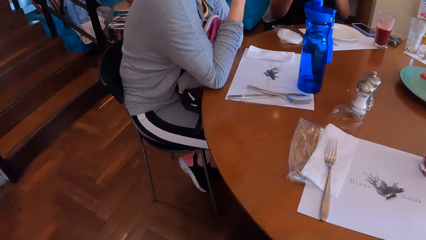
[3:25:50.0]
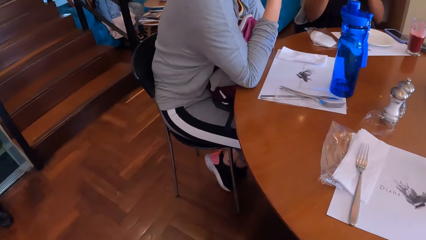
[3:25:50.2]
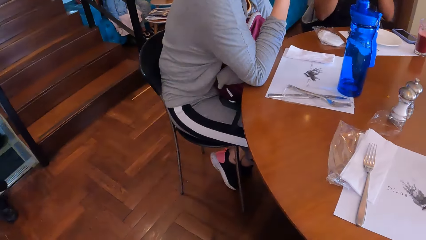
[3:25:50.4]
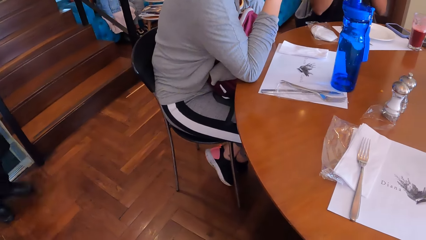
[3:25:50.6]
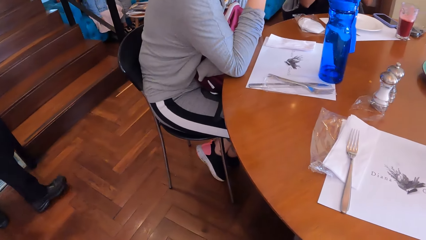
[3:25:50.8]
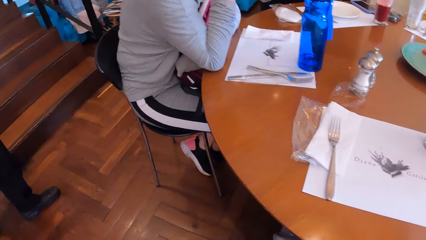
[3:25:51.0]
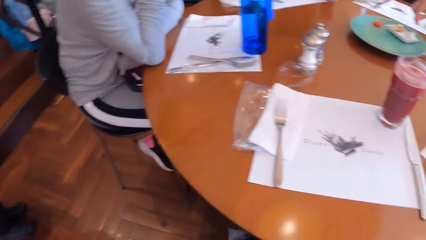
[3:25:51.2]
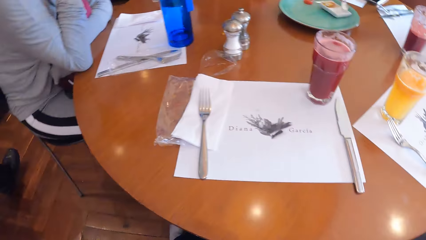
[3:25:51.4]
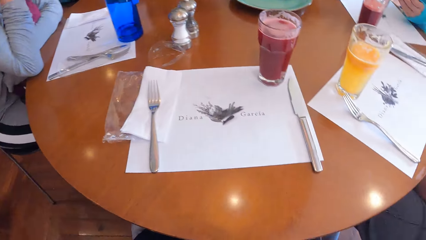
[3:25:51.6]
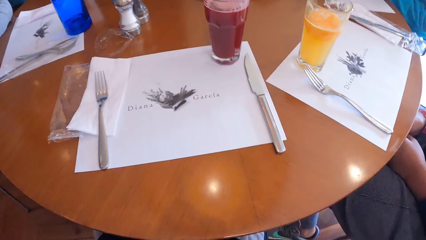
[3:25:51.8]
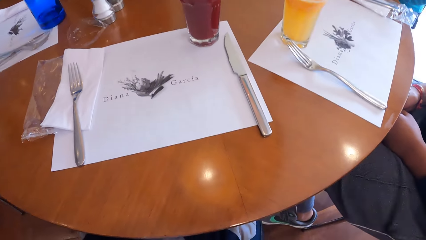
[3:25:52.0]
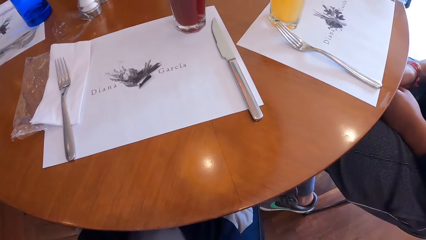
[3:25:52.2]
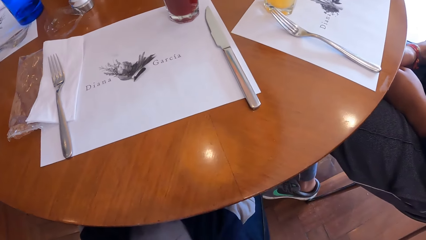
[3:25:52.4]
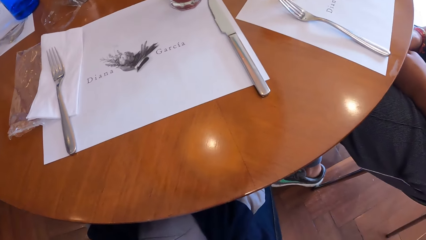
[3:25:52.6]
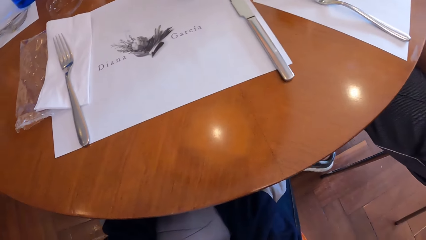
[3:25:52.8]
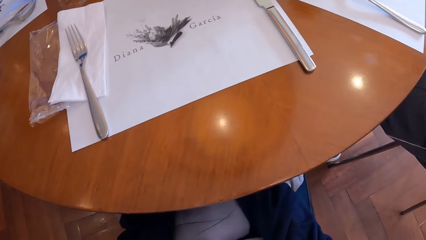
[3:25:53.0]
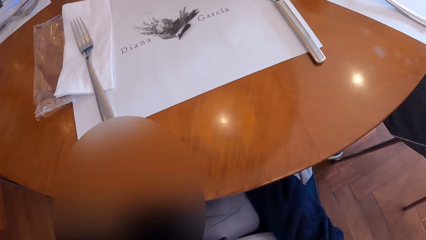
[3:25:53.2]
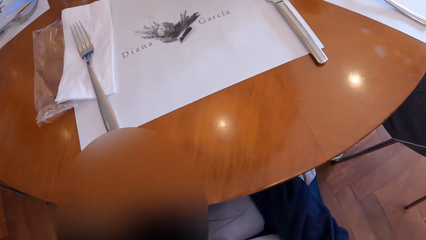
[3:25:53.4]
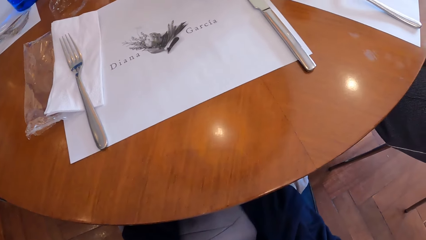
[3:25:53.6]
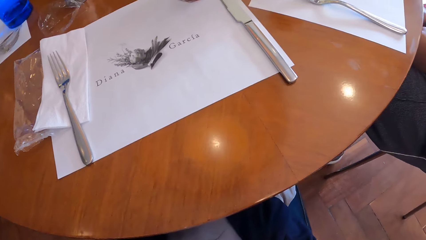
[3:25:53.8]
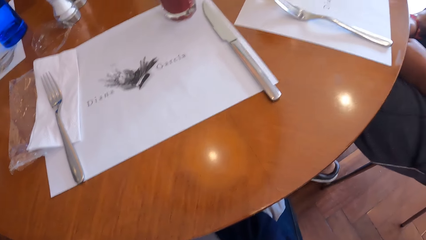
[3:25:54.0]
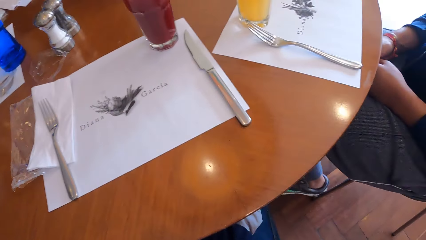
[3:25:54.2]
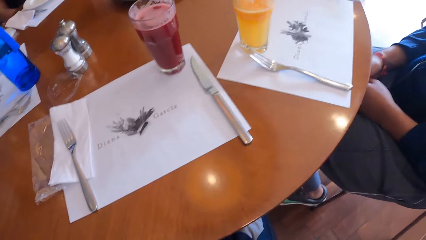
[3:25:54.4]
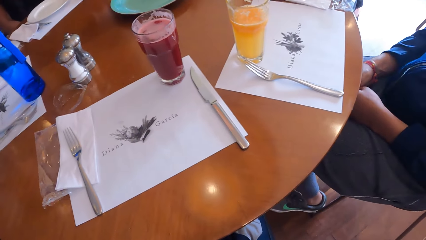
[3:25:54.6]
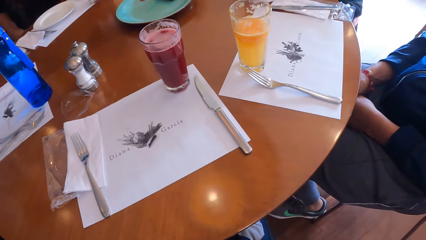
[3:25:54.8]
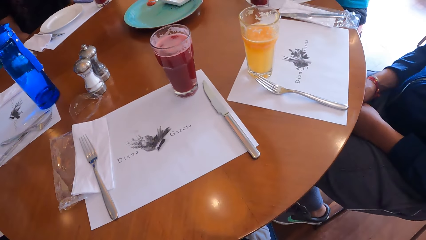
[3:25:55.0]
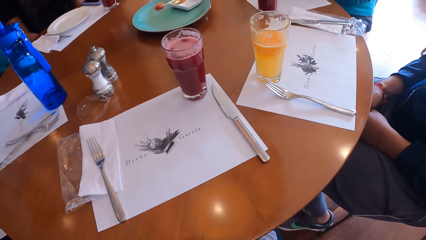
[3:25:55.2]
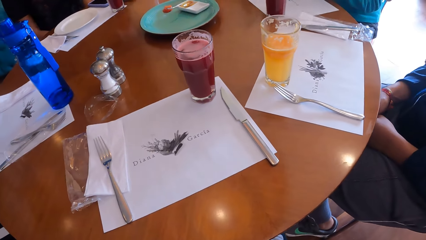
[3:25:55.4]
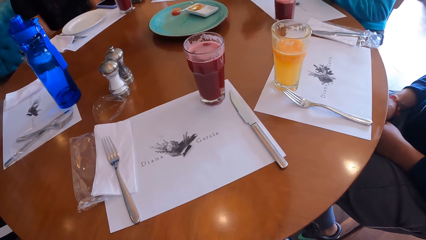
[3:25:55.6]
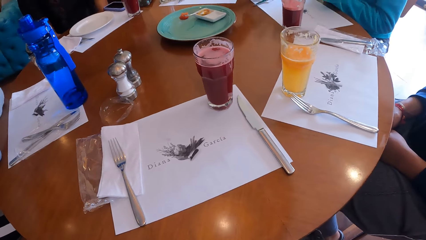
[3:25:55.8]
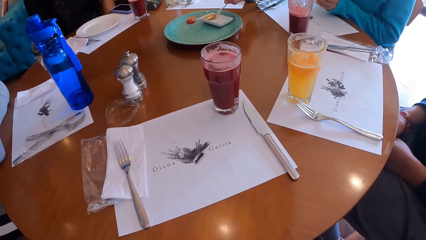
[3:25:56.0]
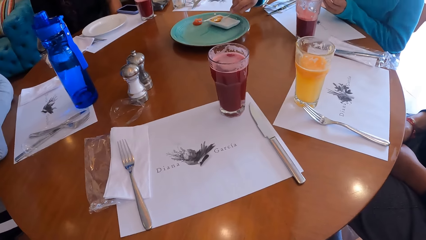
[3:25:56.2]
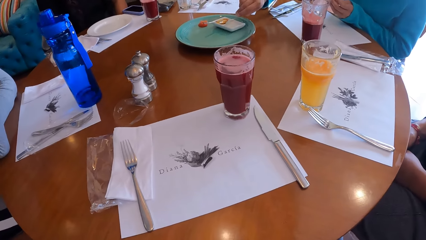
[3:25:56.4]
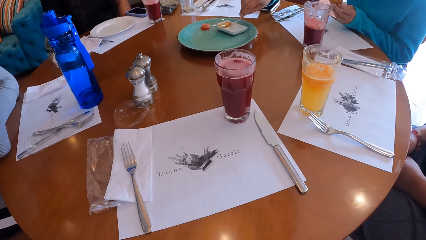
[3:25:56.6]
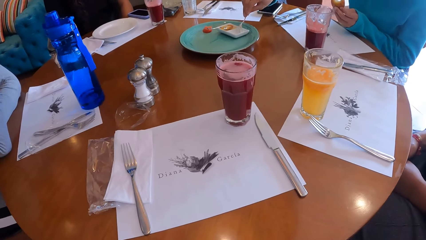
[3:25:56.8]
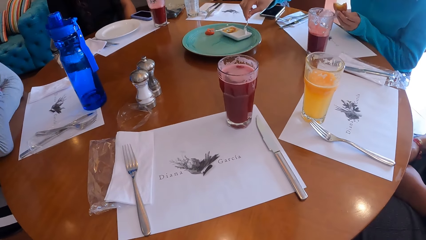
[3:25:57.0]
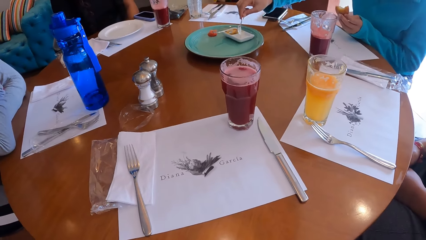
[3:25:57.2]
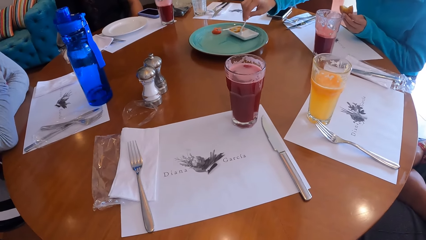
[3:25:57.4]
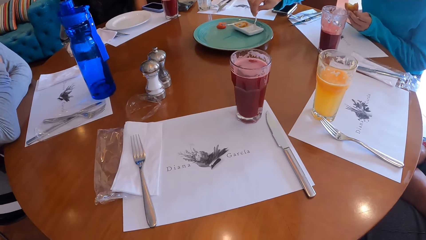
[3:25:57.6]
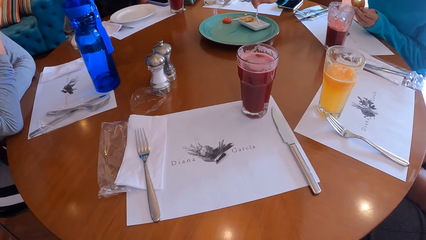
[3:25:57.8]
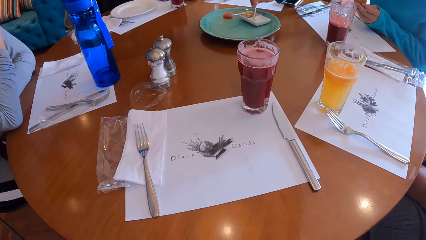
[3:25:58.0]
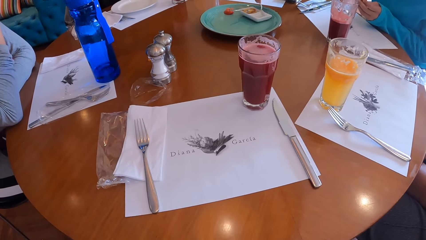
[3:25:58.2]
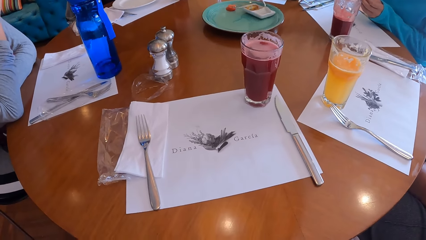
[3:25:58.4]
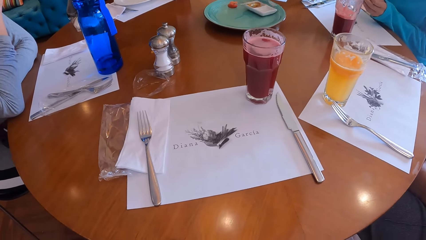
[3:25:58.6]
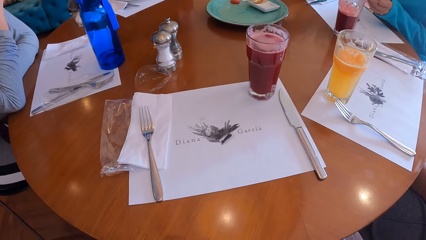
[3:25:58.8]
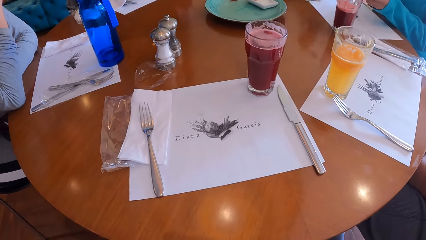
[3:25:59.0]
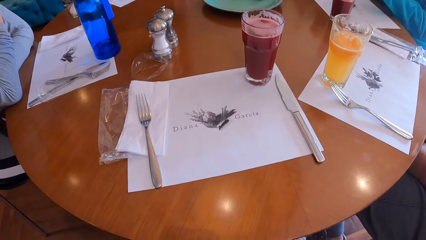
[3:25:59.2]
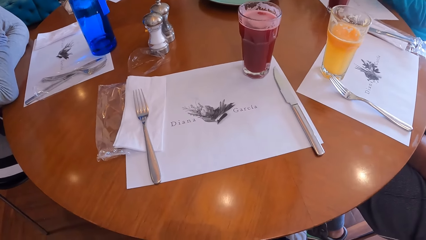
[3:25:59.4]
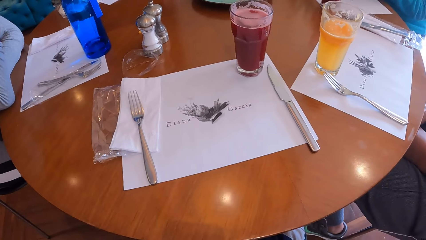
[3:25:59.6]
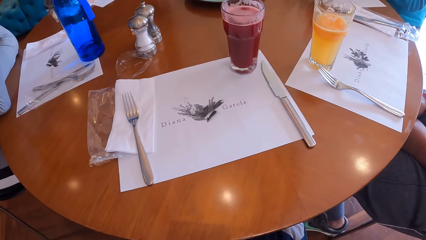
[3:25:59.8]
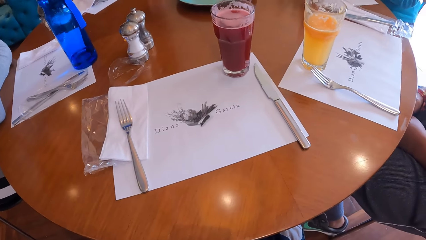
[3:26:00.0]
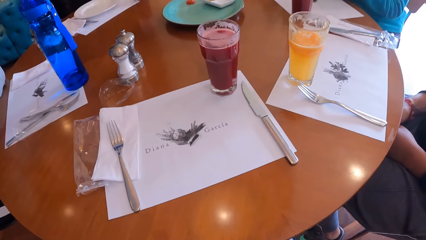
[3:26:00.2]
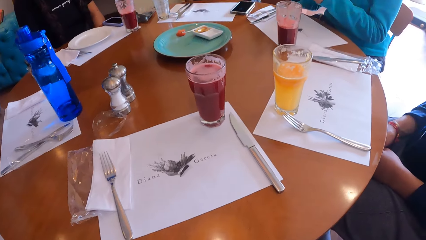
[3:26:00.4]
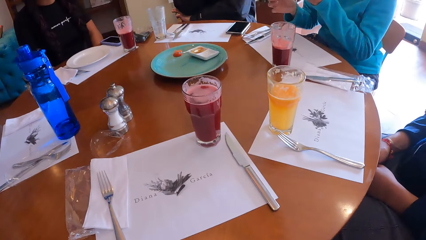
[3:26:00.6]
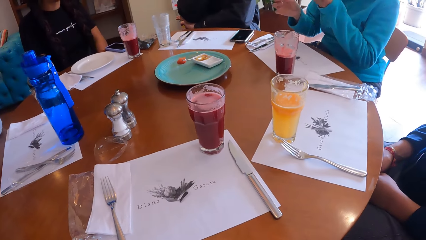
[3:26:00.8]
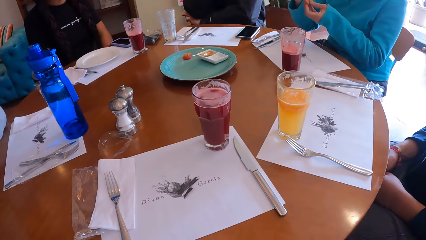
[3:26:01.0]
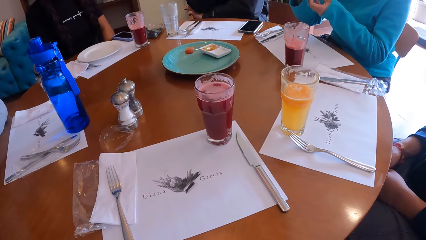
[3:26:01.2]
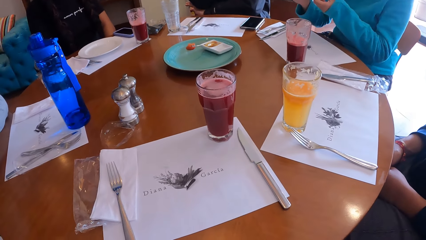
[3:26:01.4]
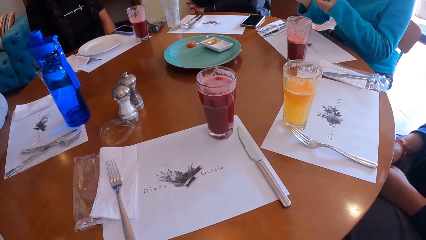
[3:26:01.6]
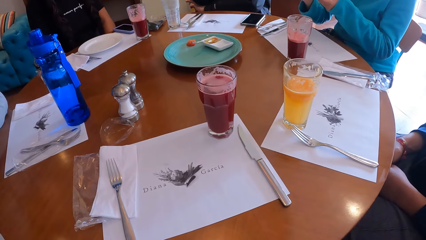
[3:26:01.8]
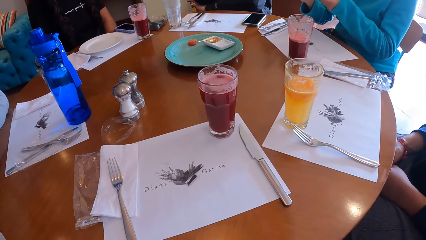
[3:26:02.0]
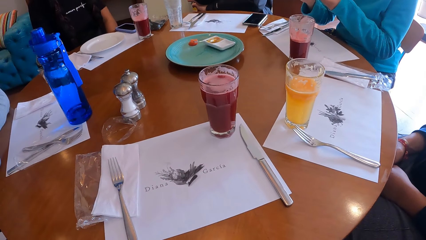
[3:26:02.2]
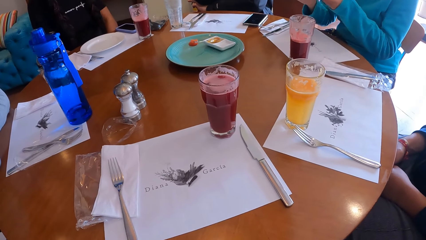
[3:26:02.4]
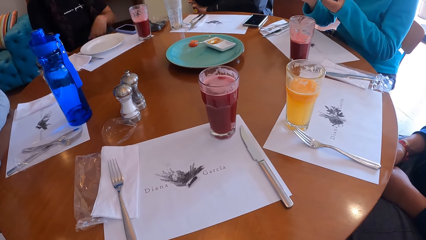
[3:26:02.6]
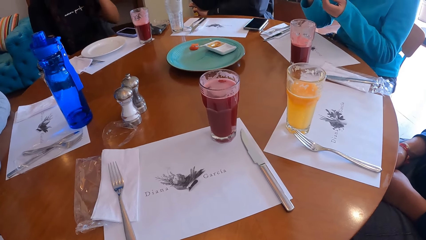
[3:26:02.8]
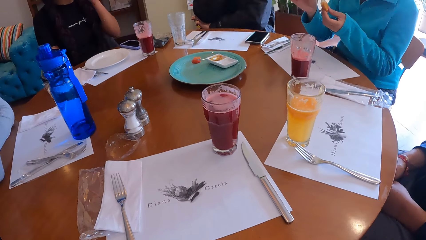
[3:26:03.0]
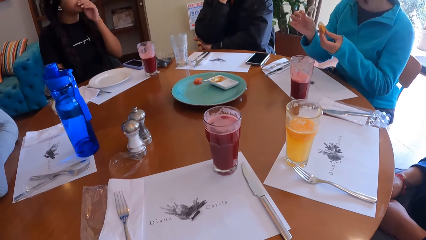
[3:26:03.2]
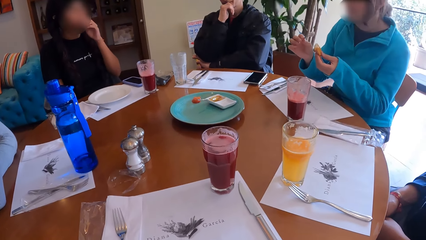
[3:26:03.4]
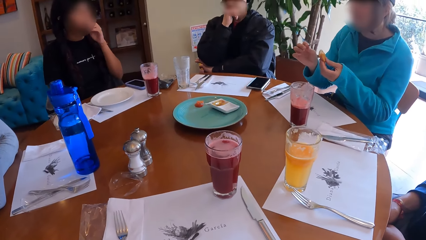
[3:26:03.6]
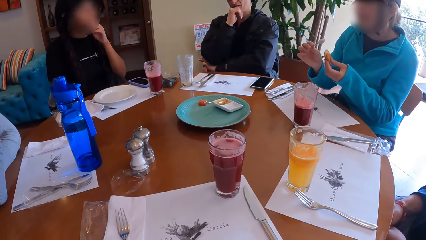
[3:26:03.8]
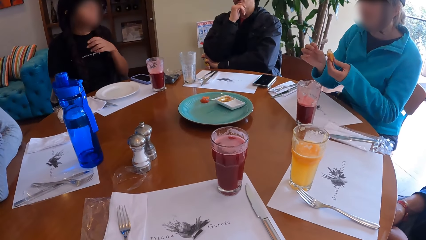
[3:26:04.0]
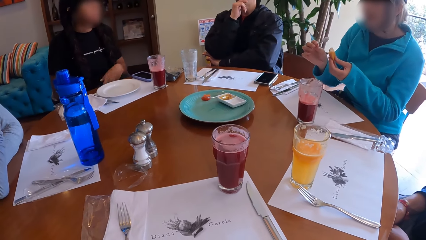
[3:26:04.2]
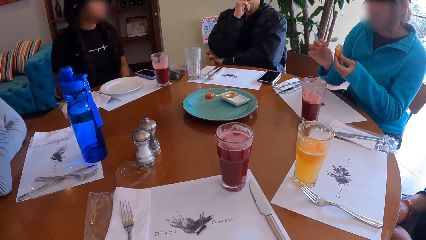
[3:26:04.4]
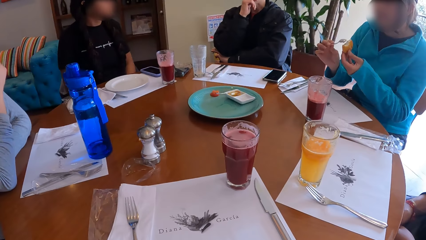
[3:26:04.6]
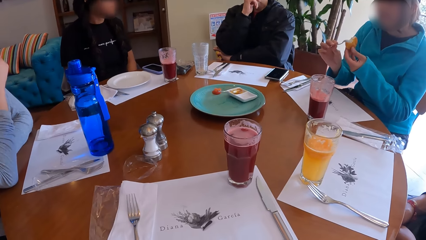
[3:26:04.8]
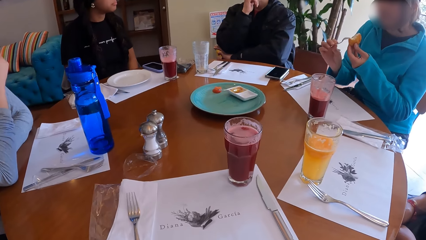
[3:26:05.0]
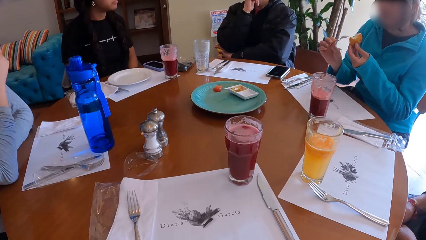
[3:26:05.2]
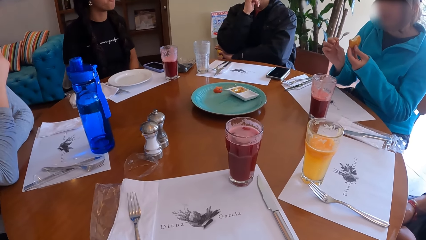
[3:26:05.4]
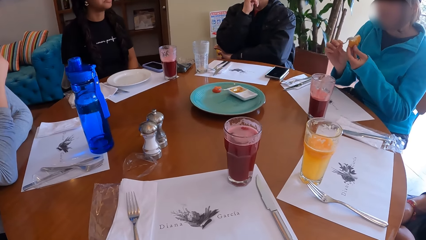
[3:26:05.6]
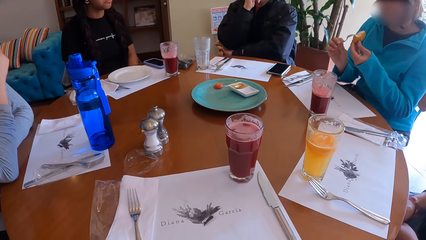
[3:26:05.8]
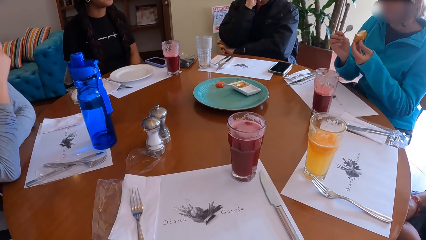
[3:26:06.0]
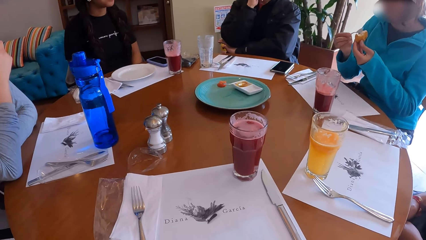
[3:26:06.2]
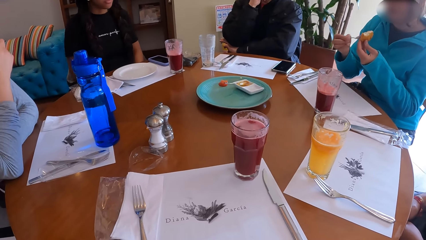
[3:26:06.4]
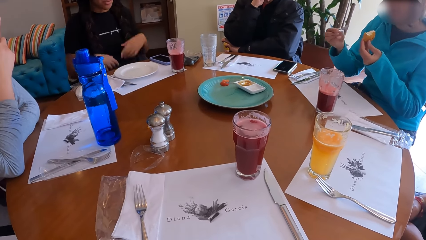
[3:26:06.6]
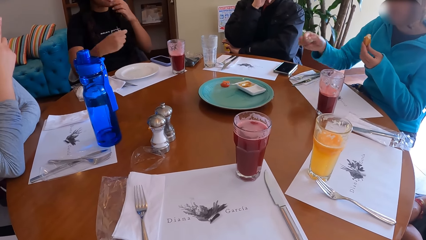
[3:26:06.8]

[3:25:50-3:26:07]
The camera wearer looks around the room. A woman picks a serviette from the table with her right hand. Another woman picks a spoonful of dip from the plate on the table with her right hand. The first woman touches her face with her left hand. A man talks to another man. A third man looks at the table. The second woman puts the spoonful of dip in her right hand on the cheese ball in her left hand.
